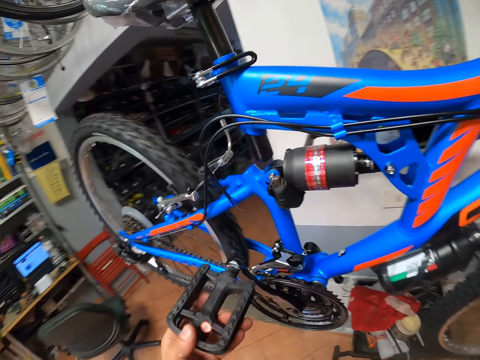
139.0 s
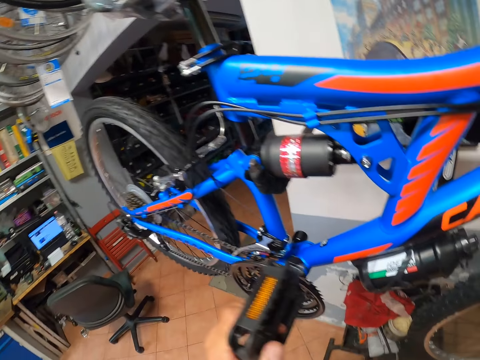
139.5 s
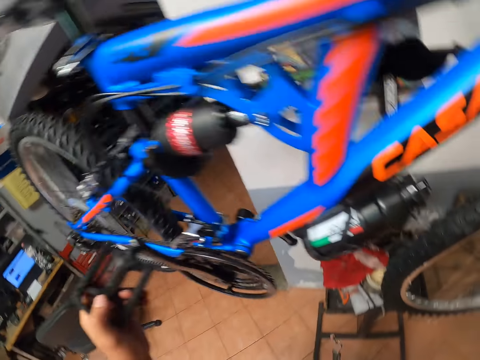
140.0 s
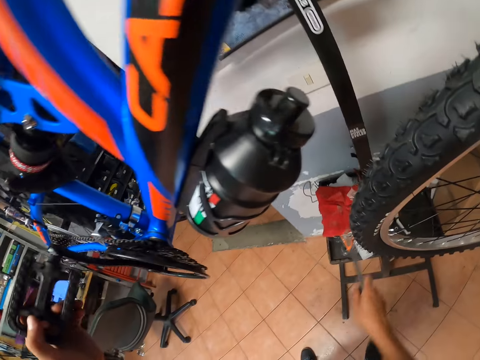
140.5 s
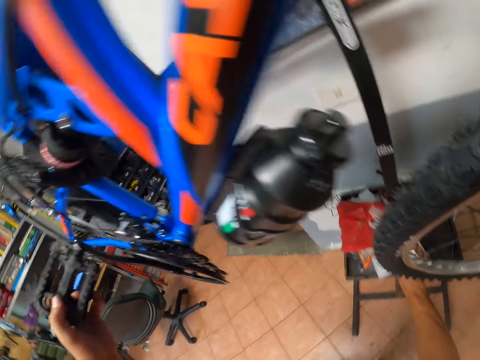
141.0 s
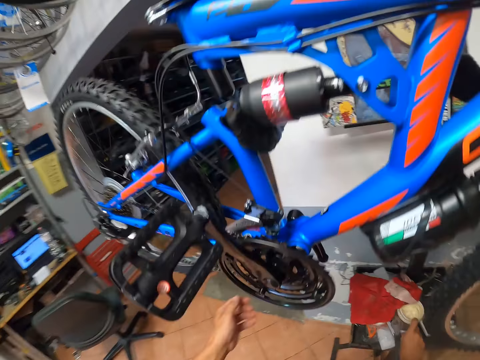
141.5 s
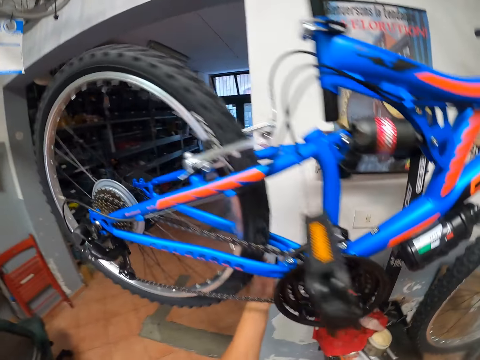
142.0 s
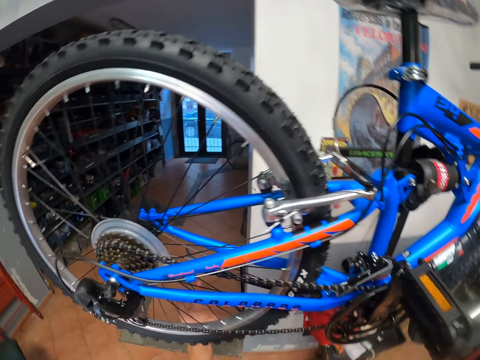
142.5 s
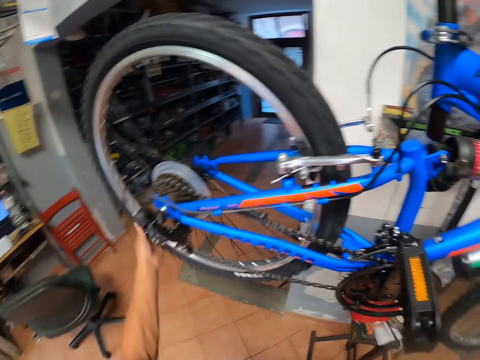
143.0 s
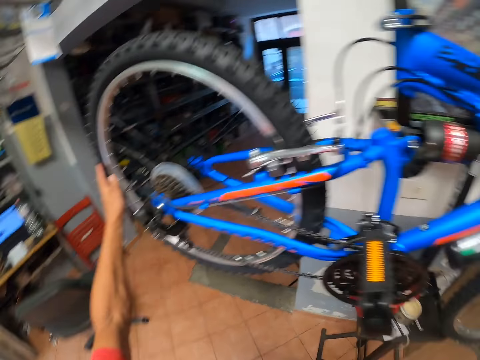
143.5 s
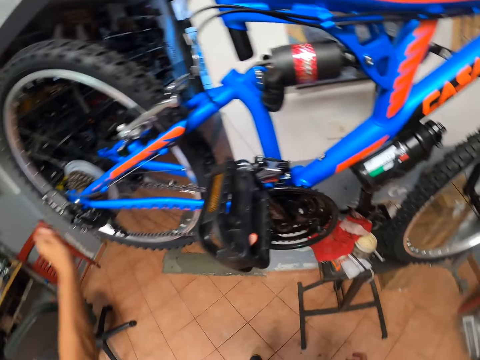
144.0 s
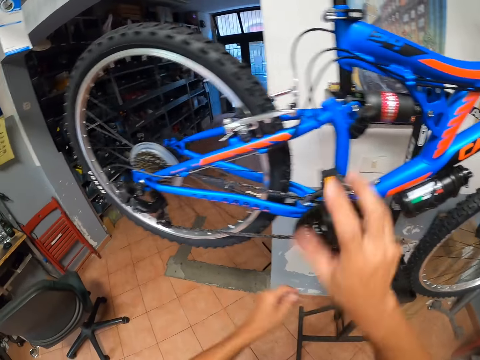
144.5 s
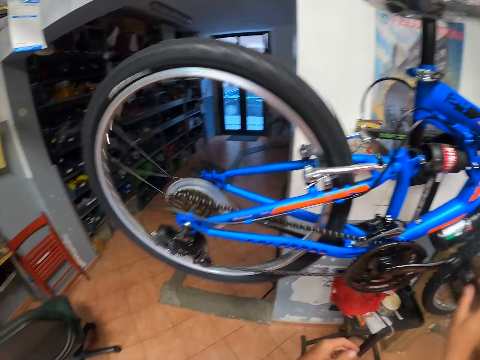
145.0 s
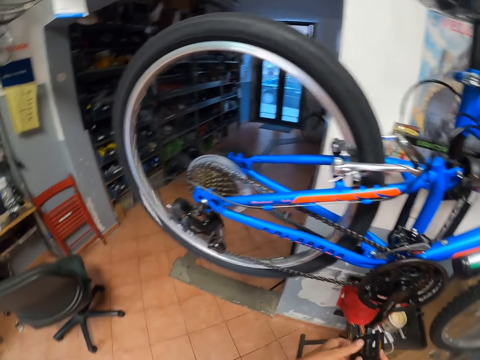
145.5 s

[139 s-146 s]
The camera wearer tests the bicycle pedal. They drop the spanner on the metallic stool. They turn the bicycle's back tire. They test the bicycle tire. They twist a chain ring.

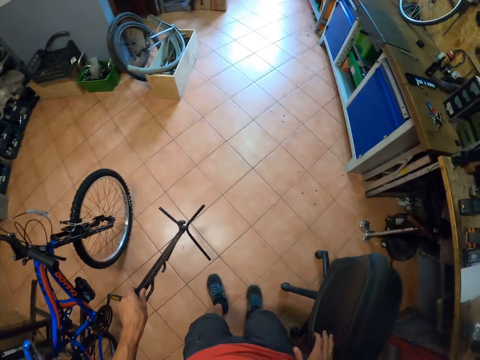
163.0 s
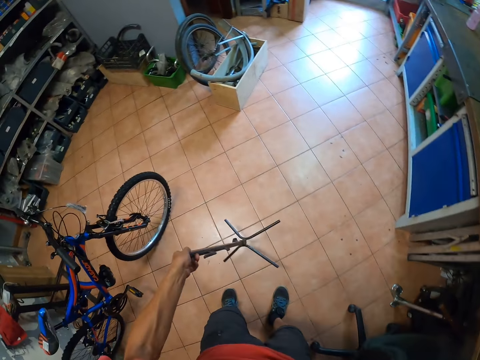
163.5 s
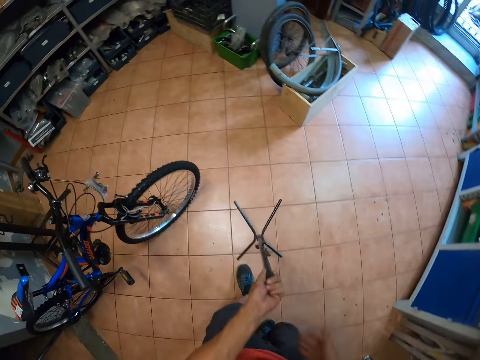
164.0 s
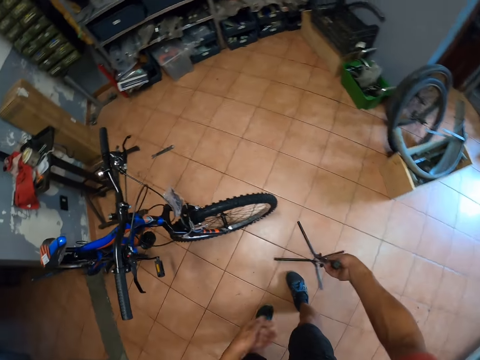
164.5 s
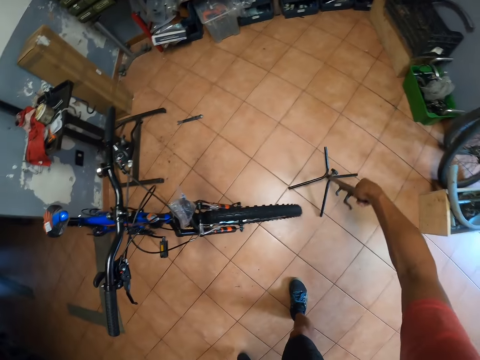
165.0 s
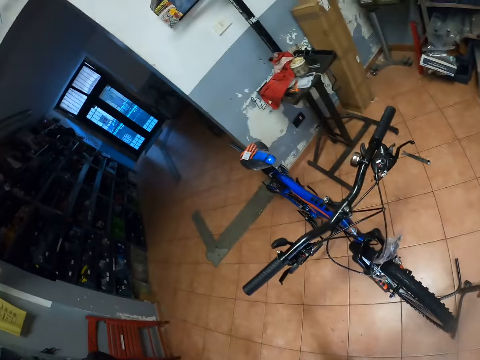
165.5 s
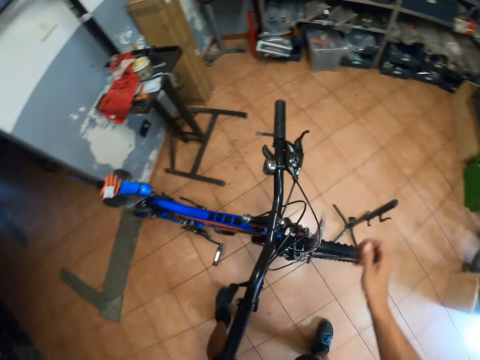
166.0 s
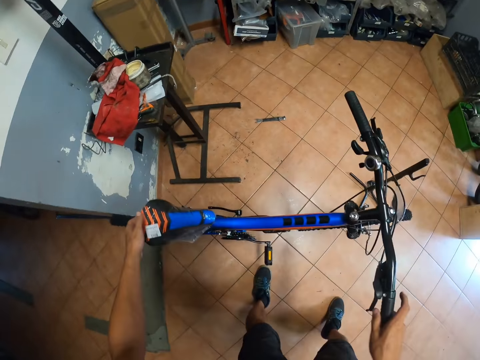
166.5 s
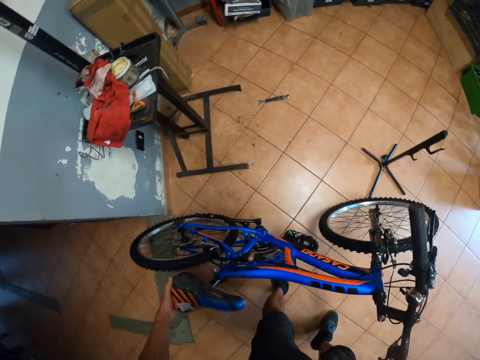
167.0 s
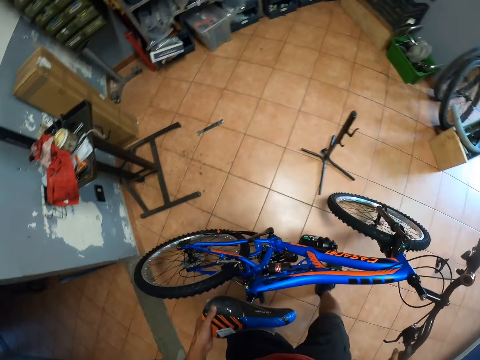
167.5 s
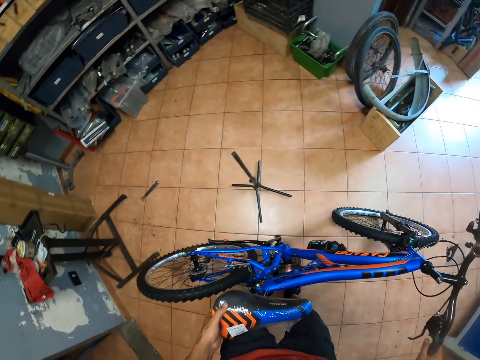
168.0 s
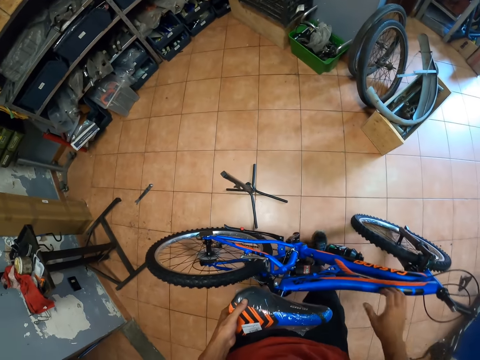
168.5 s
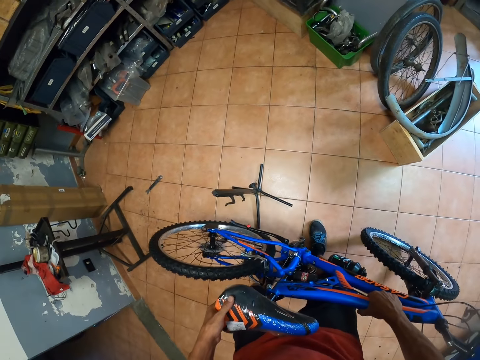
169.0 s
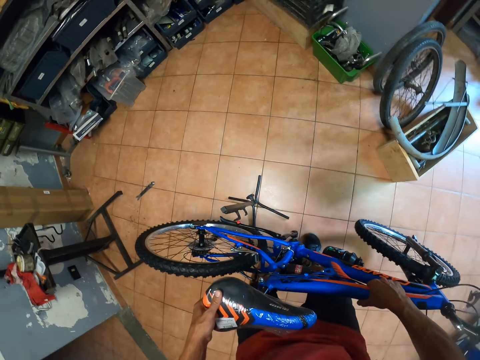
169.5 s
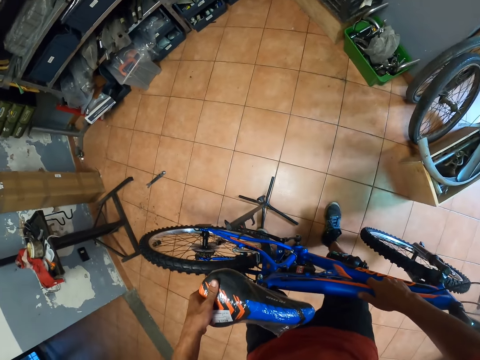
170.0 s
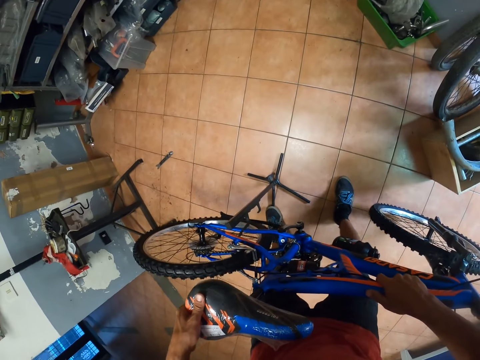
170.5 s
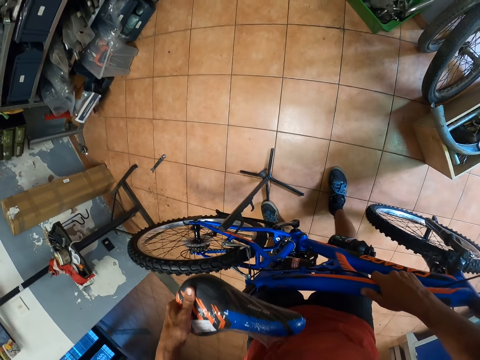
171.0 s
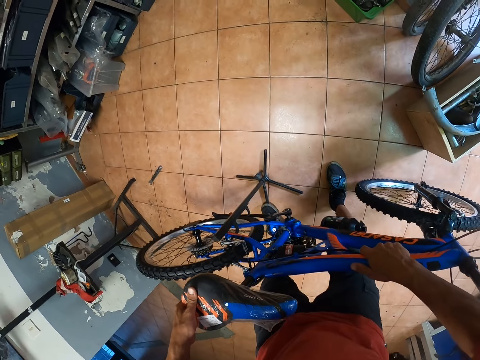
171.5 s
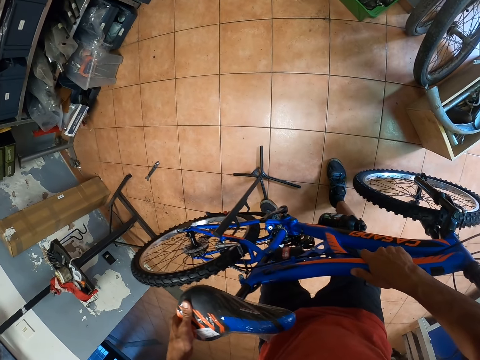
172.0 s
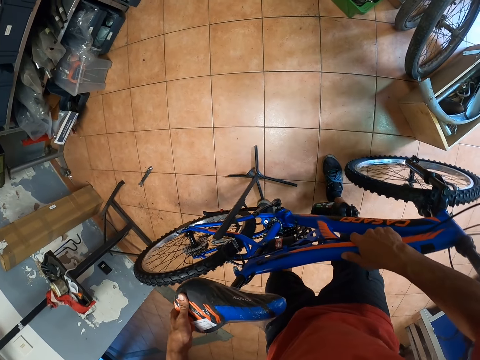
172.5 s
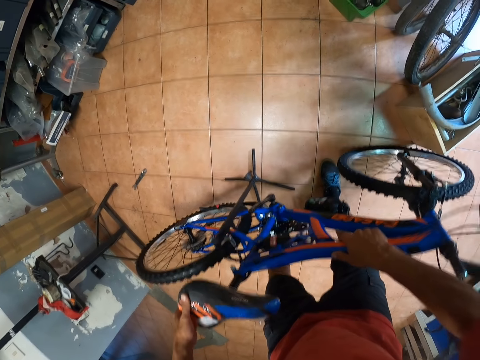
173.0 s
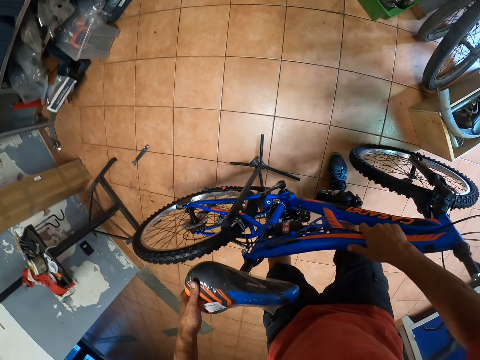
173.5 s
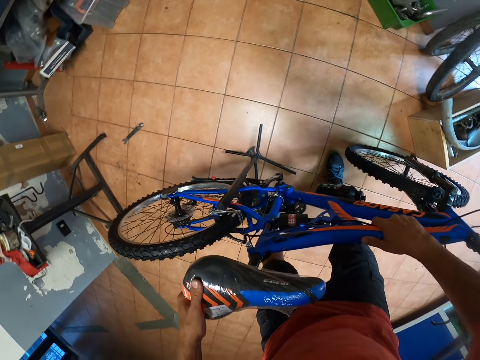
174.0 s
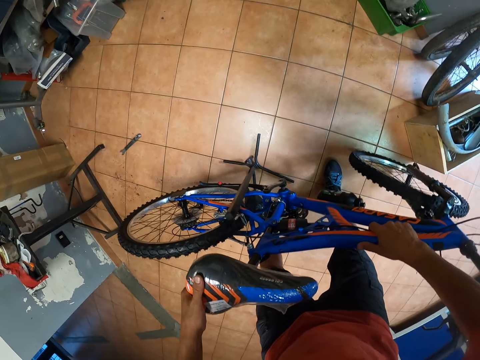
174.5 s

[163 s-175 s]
The camera wearer pushes a chair out of his way. He drops the stand. He carries the bicycle. He hangs the bicycle on the hanger. He places the bicycle on the stand.

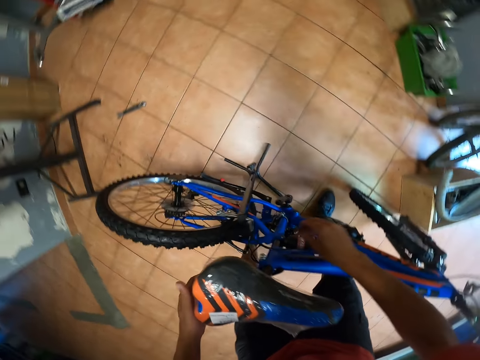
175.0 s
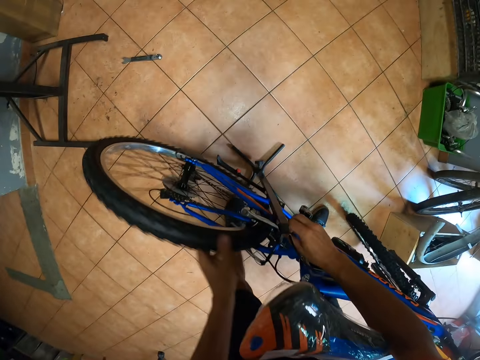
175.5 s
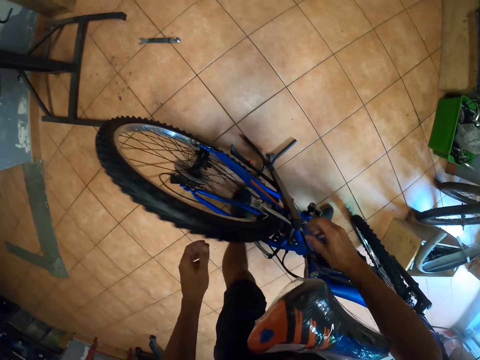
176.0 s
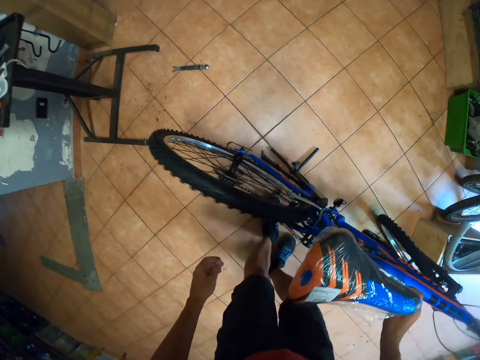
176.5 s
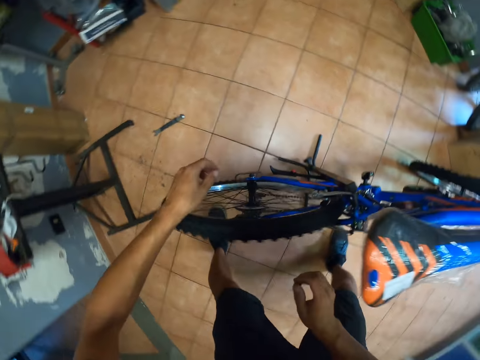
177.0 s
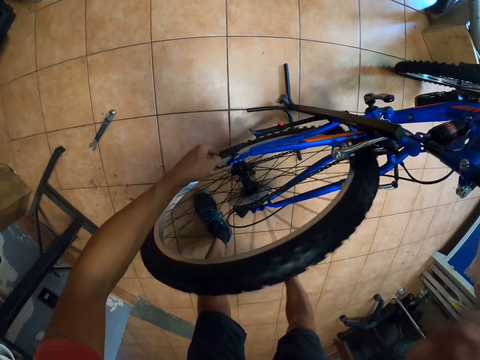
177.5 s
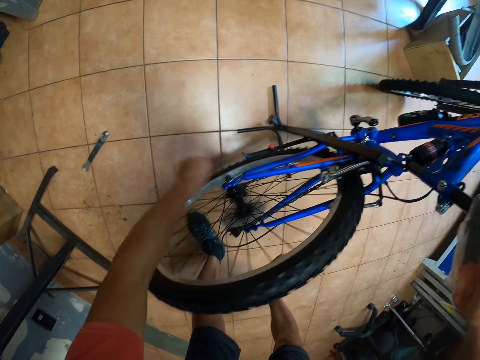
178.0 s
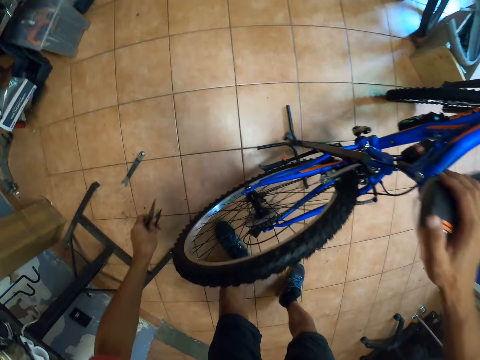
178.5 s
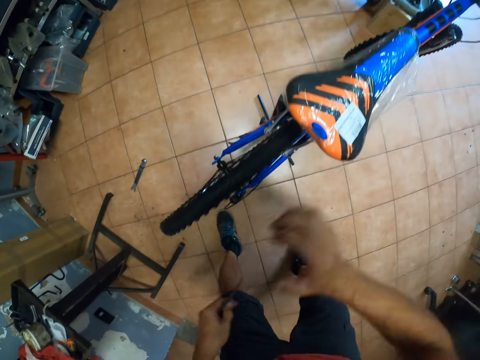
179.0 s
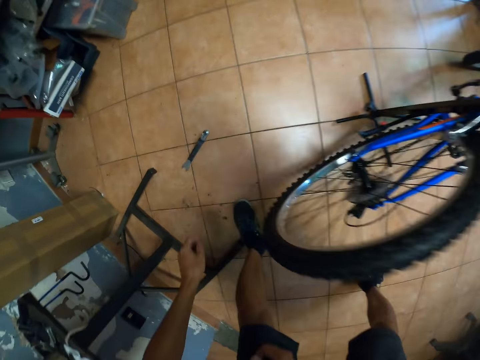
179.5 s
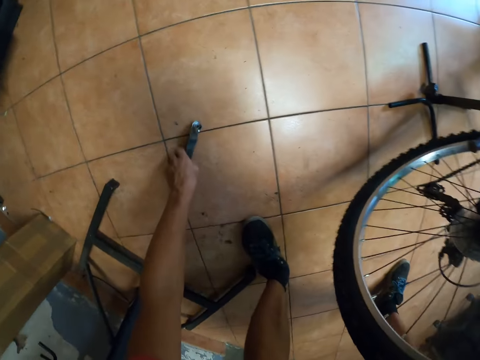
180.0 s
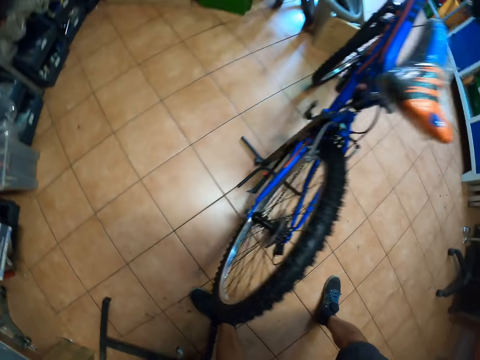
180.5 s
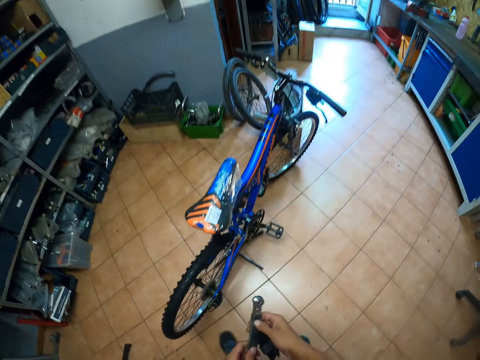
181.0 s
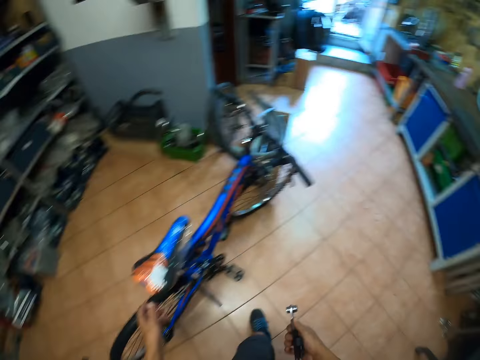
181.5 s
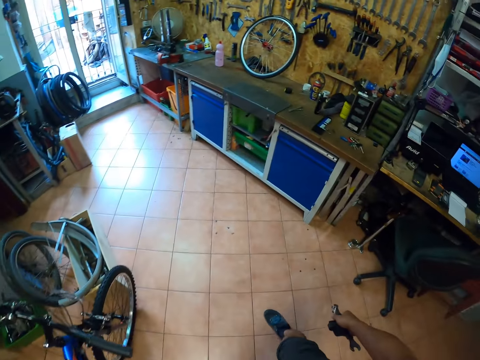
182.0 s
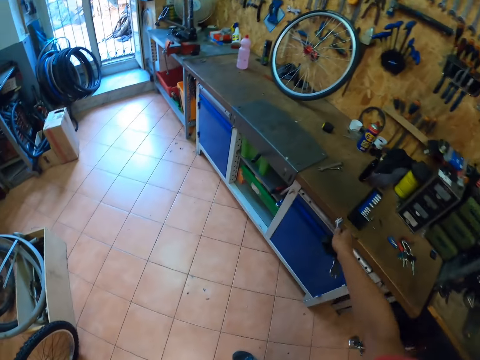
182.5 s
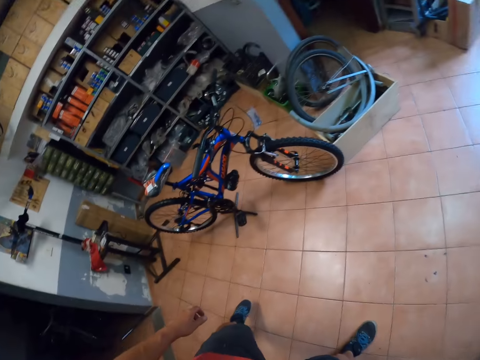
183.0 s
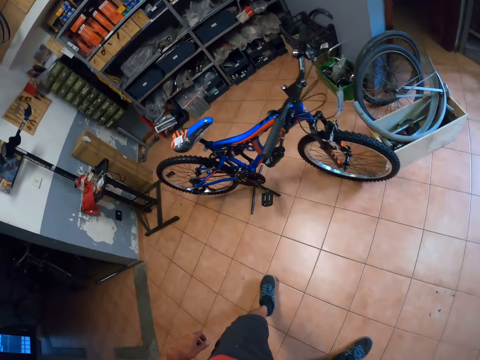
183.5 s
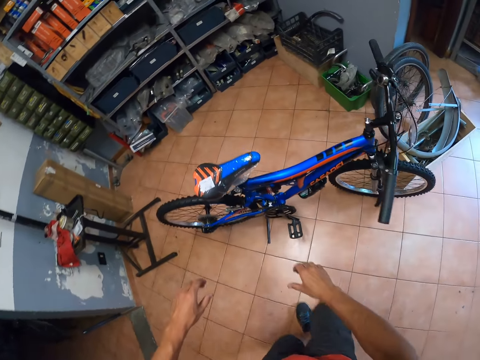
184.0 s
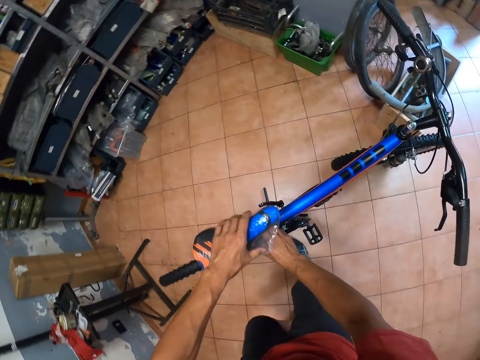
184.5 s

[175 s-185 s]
The camera wearer turns the back tire. They remove the back wheel padding. They pick up a spanner or shear on the floor. They drop it on the table.
